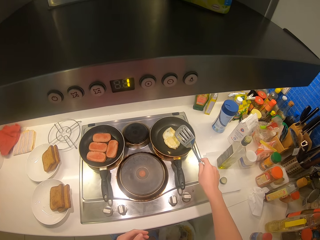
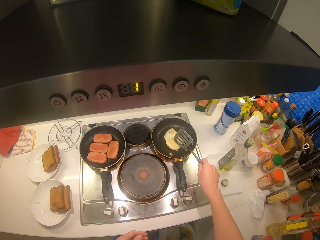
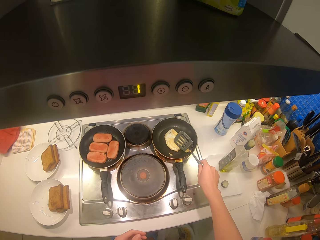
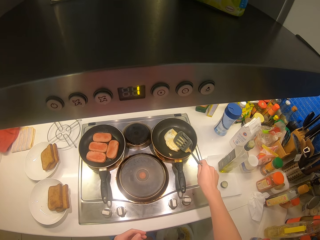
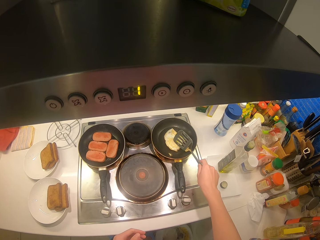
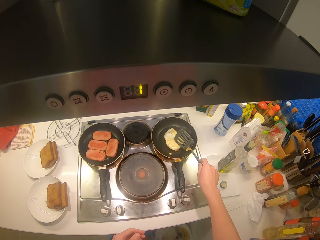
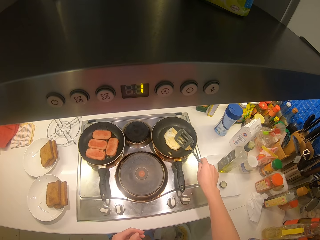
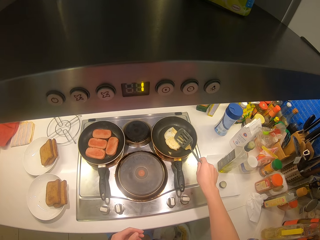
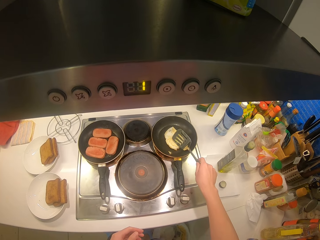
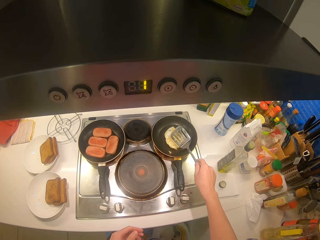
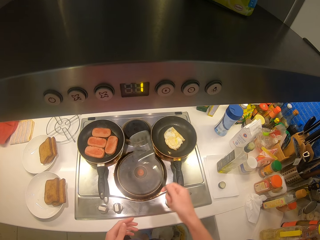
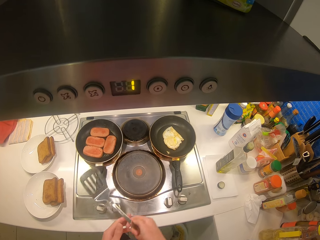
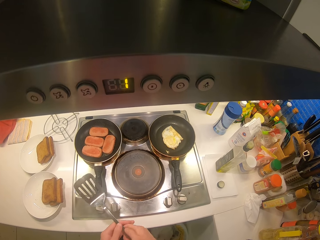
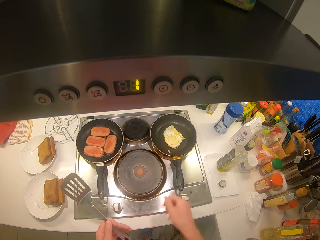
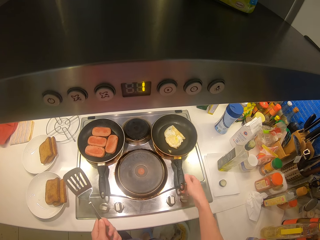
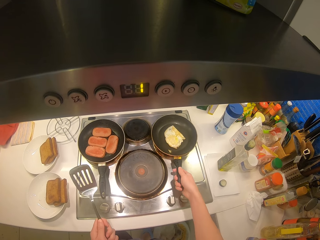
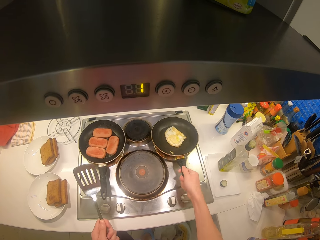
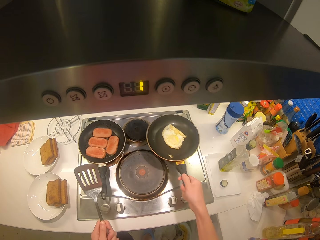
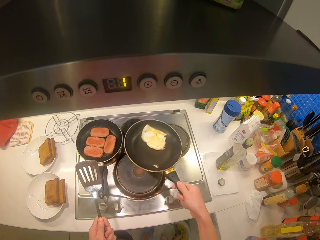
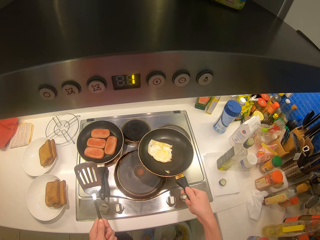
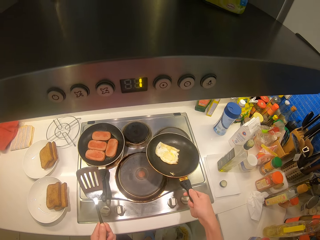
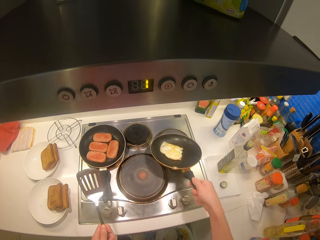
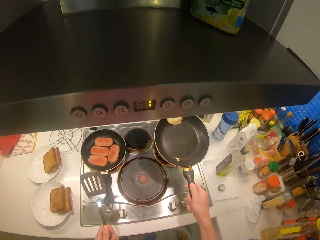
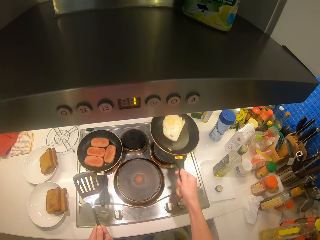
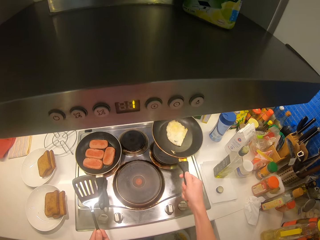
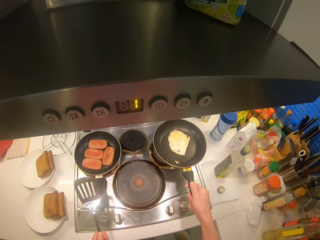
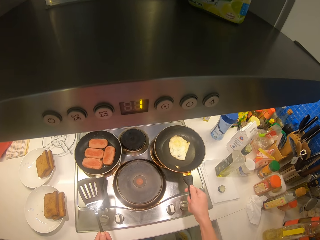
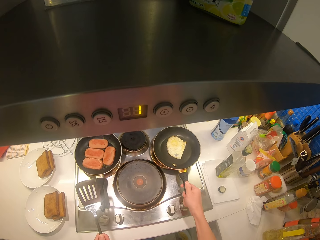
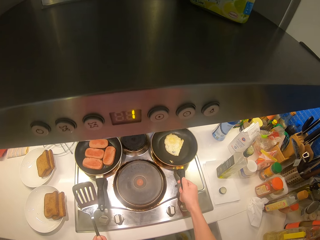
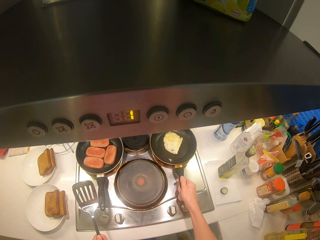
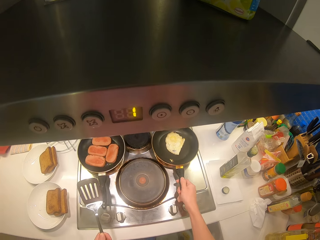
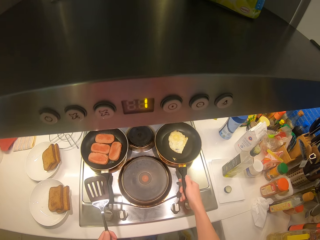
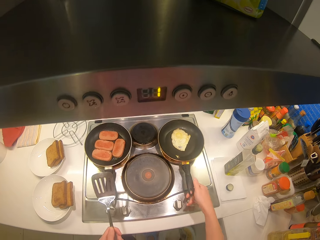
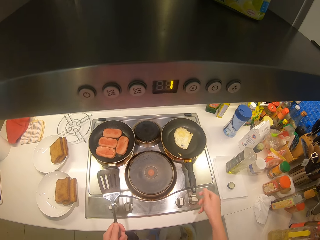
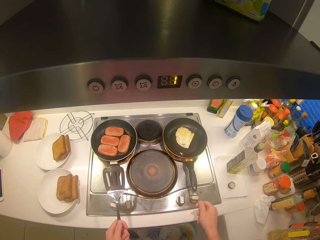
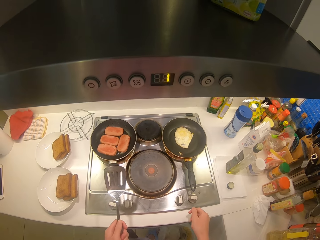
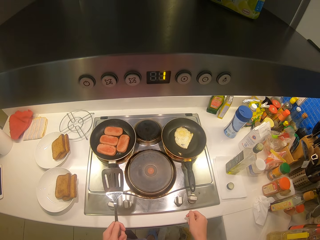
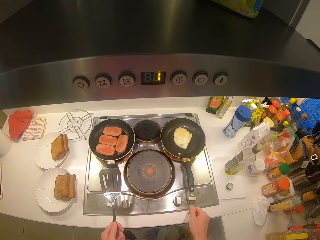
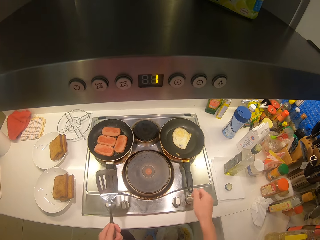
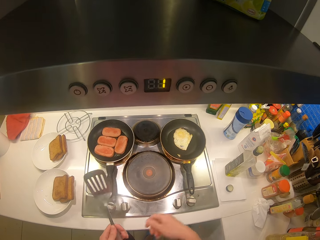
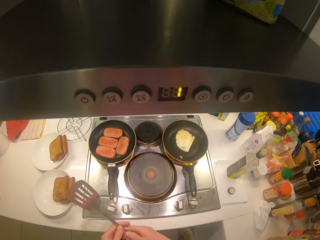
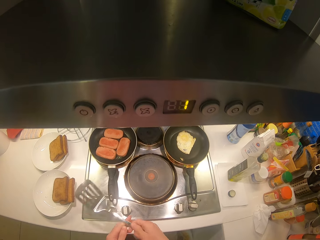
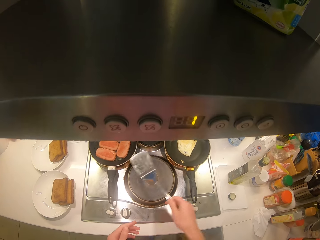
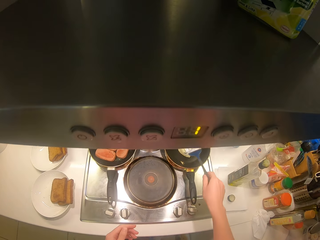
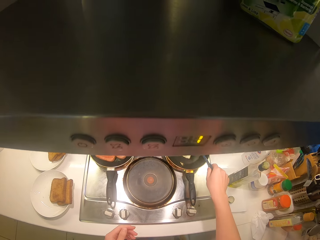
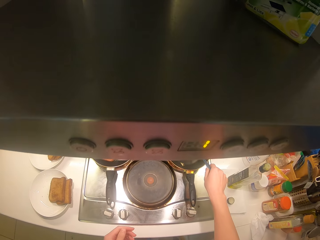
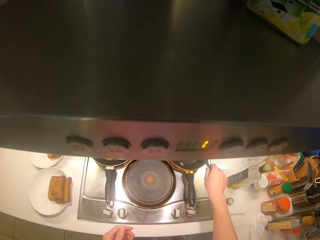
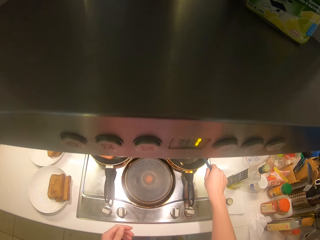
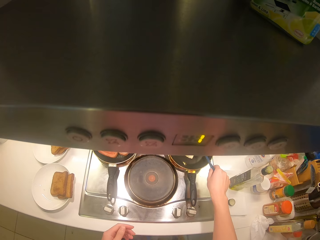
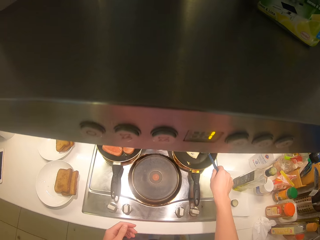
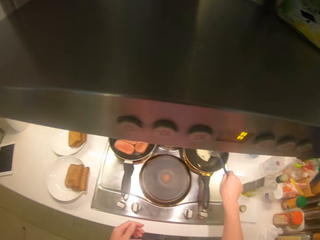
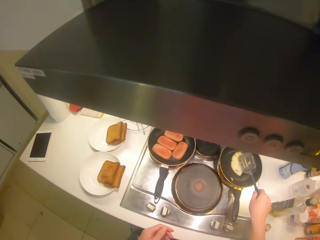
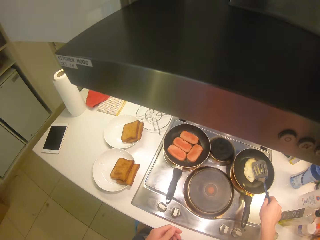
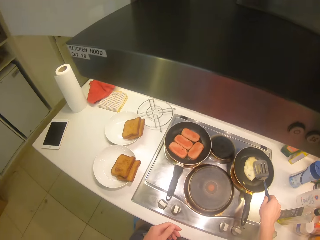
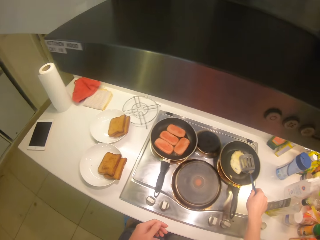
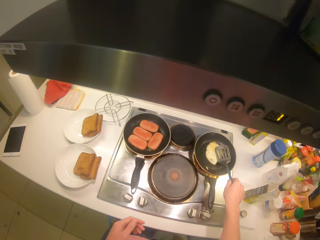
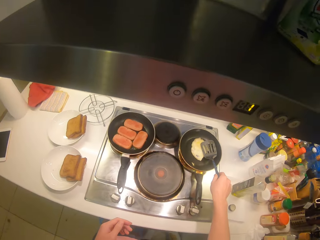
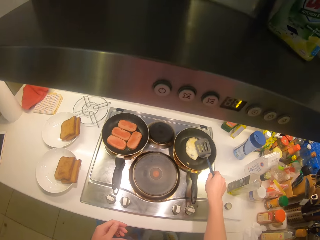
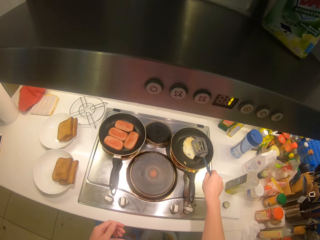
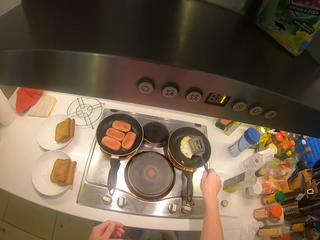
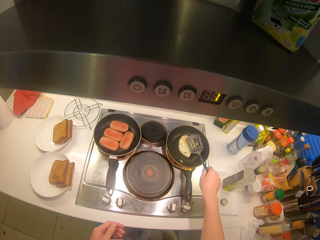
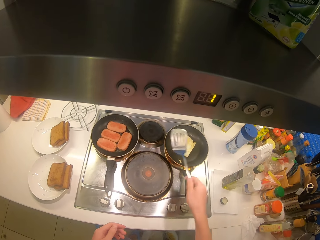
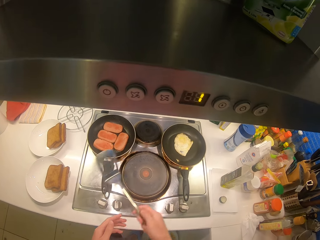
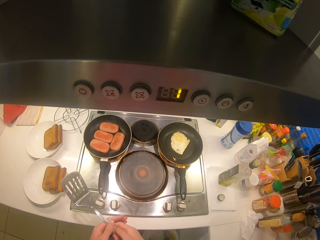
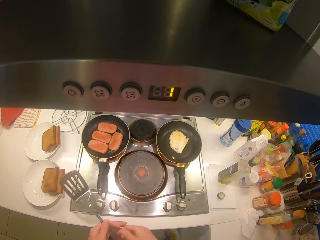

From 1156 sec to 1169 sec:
The camera wearer presses the egg with the spoon. They shake the pan with the right hand. They flip the pan with the egg on it. They press the egg with the spoon.

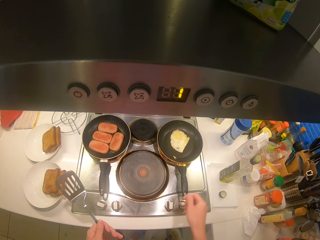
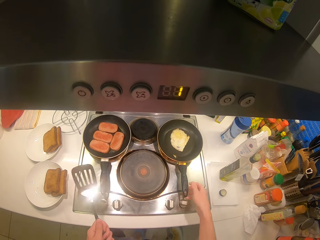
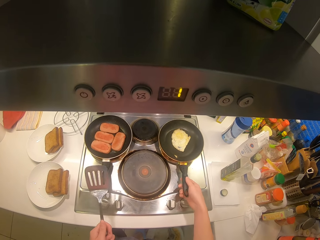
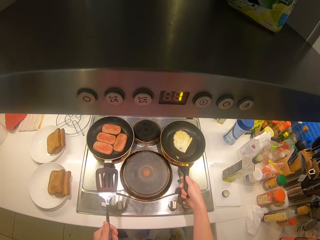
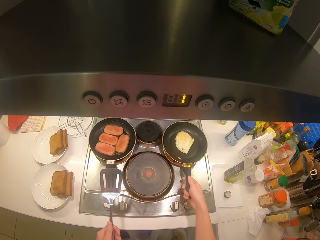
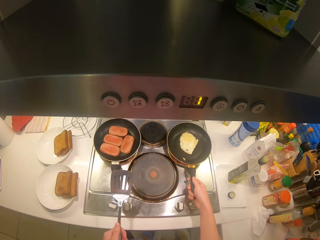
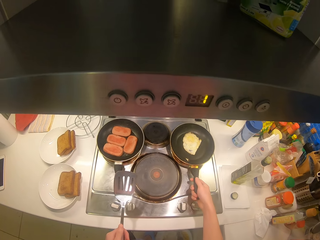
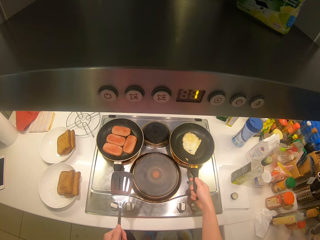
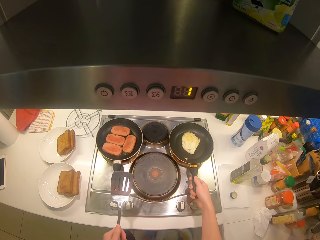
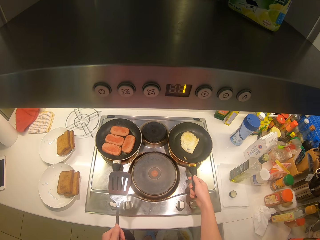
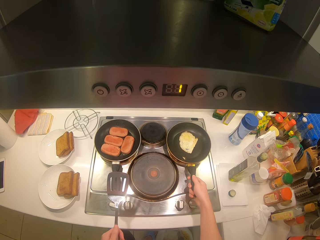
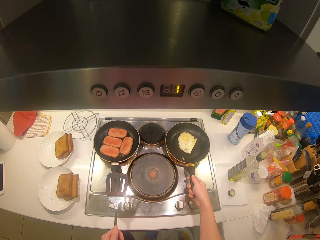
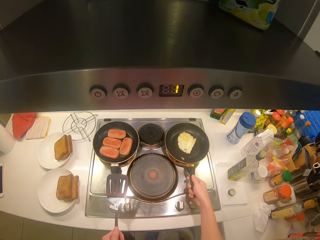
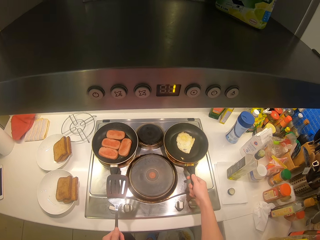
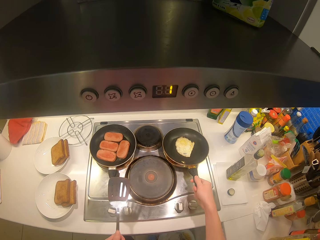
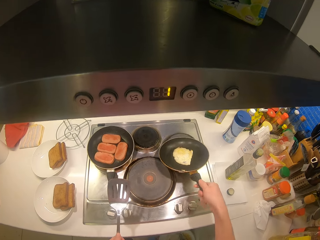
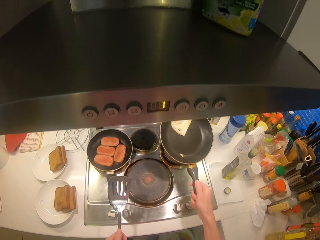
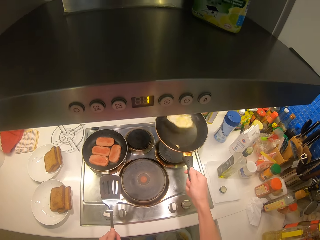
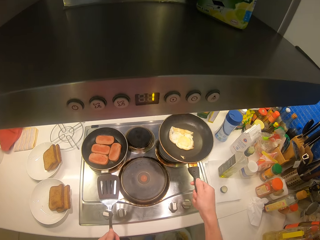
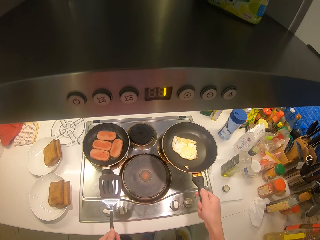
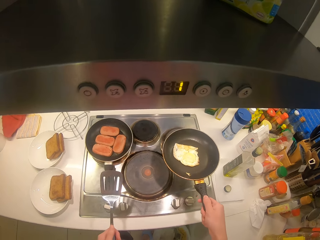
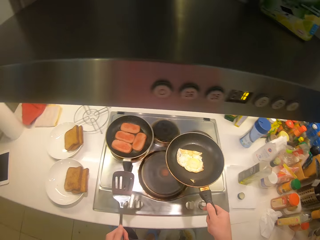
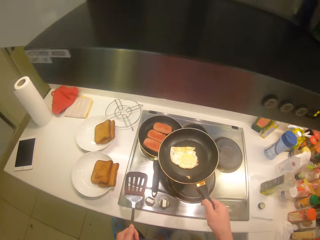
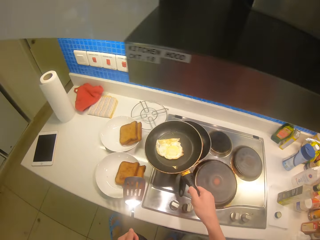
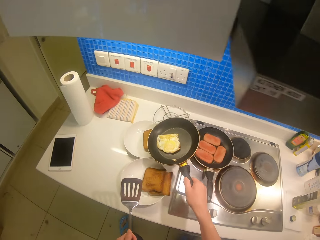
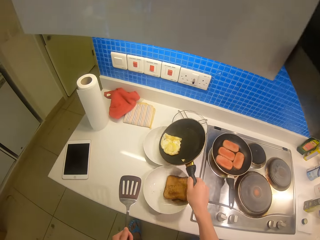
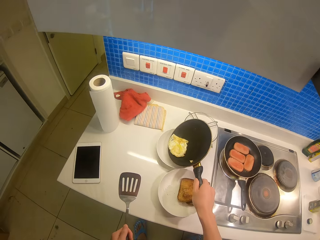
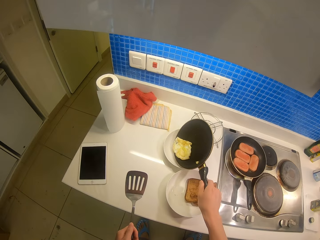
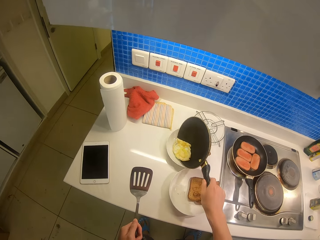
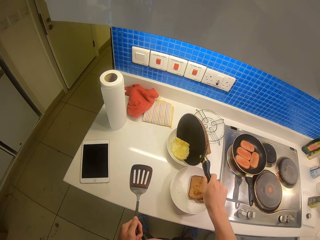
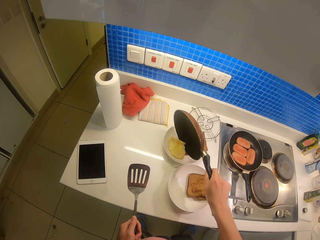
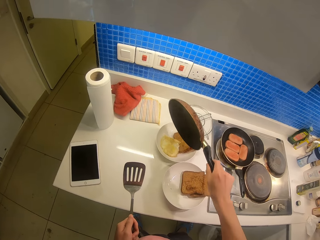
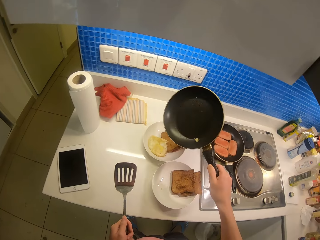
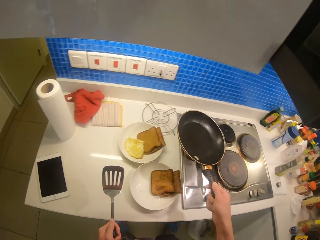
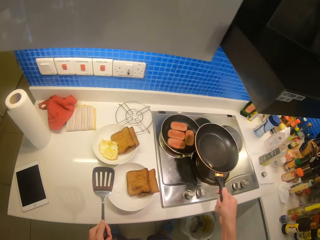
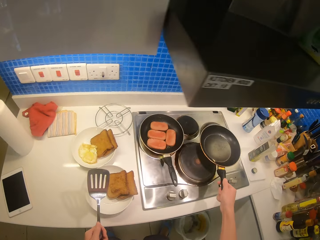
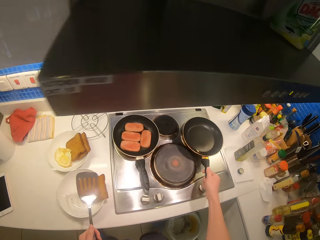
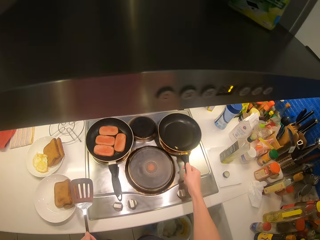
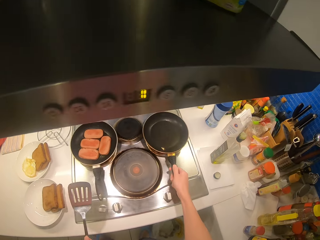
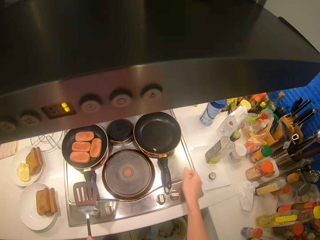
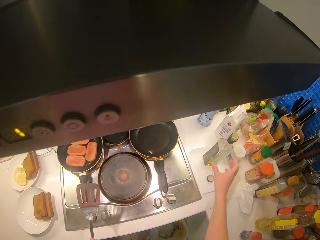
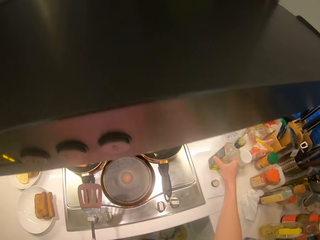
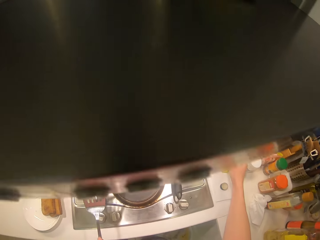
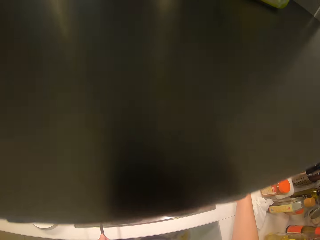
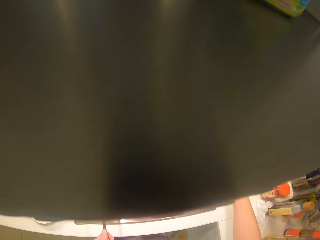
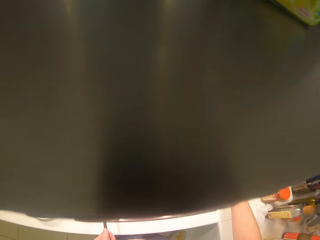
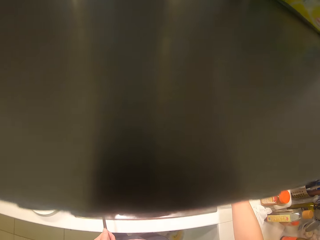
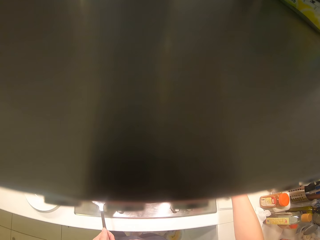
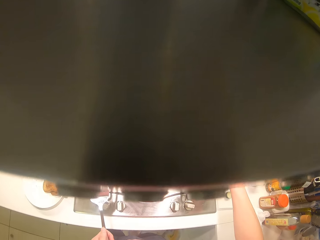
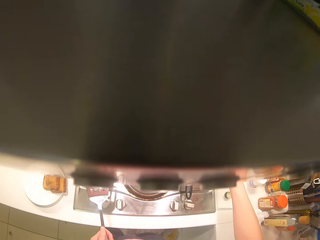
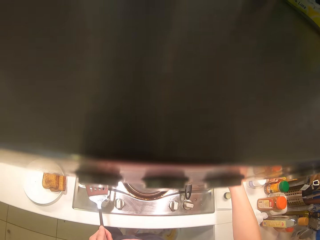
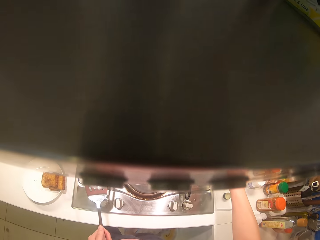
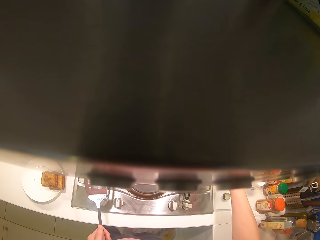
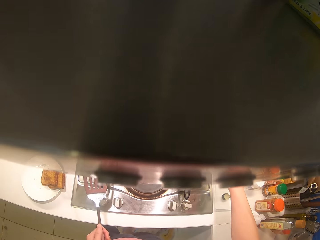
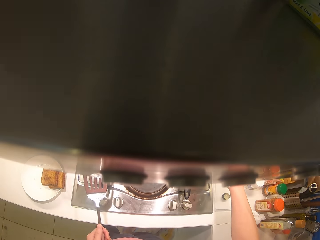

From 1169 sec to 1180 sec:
The camera wearer flips the pan with the egg on it. They serve the egg on the plate. They take up the bottle.
